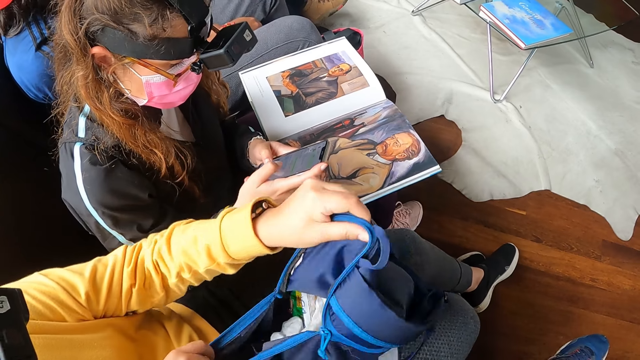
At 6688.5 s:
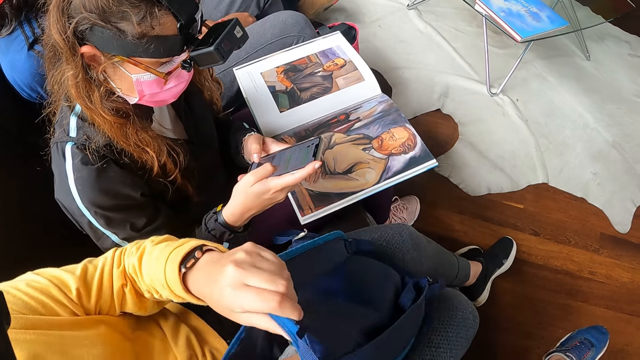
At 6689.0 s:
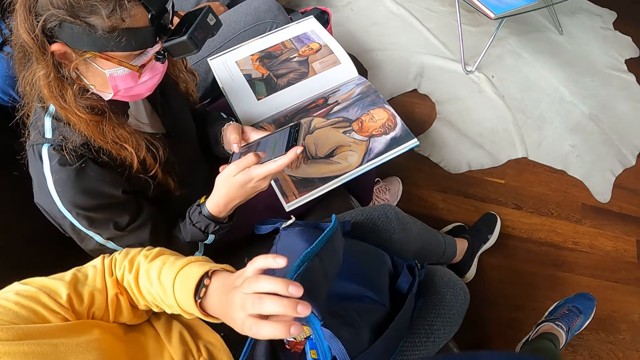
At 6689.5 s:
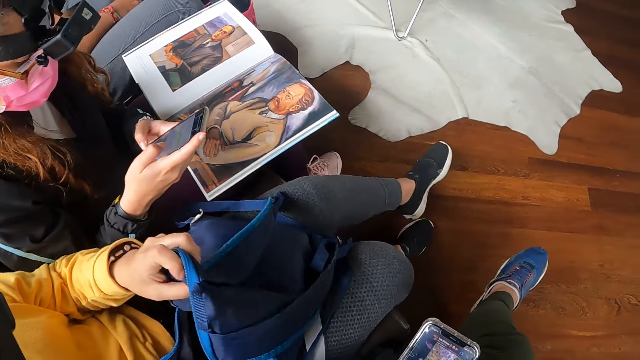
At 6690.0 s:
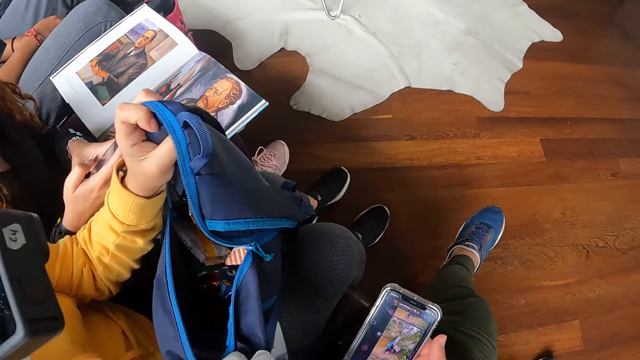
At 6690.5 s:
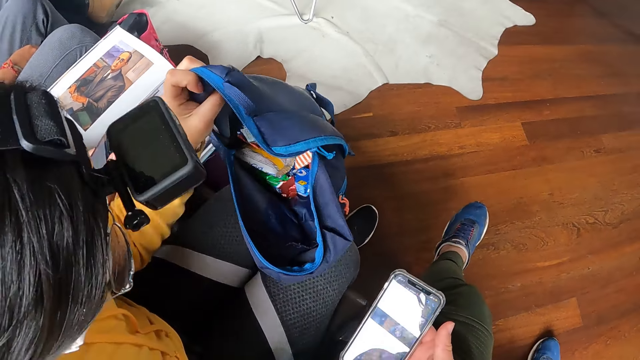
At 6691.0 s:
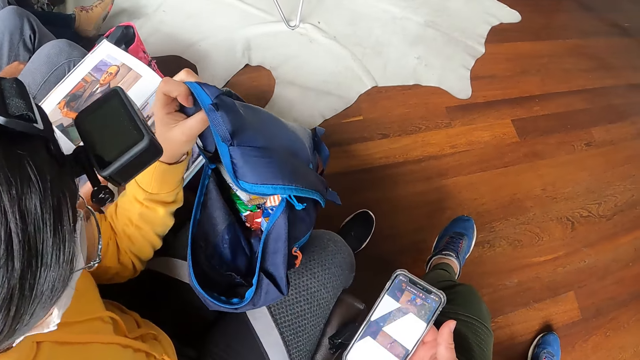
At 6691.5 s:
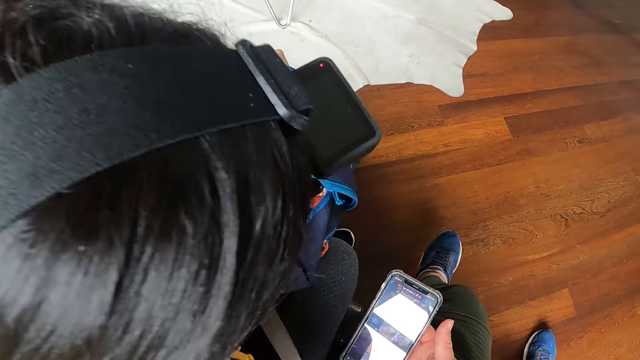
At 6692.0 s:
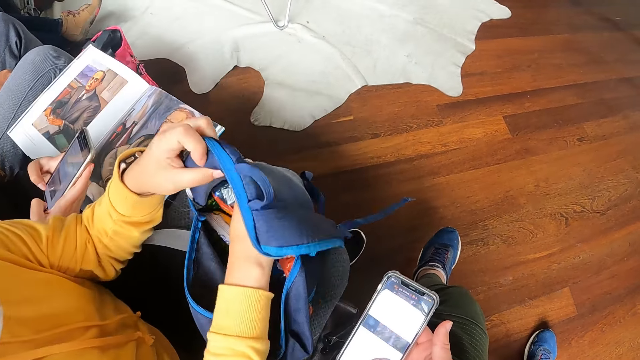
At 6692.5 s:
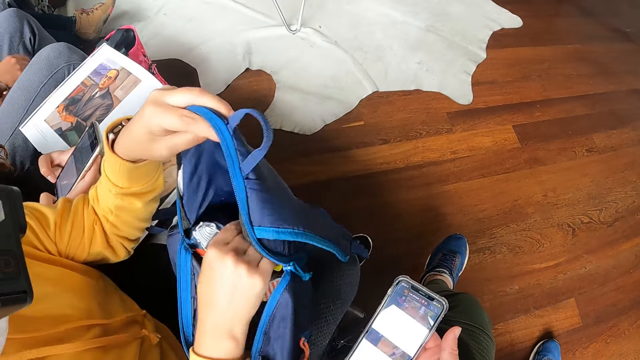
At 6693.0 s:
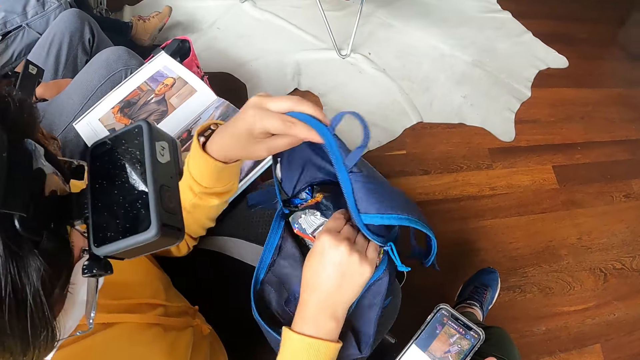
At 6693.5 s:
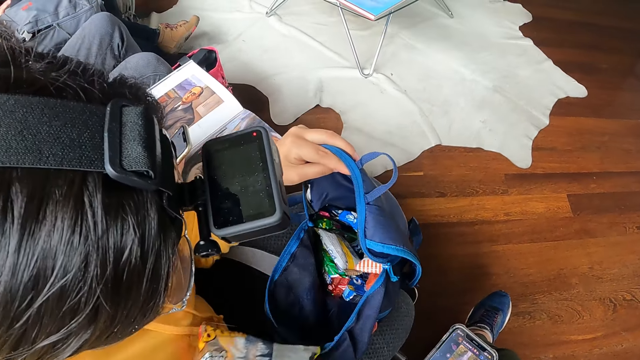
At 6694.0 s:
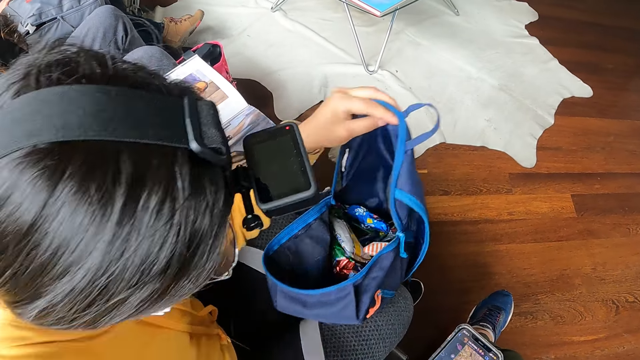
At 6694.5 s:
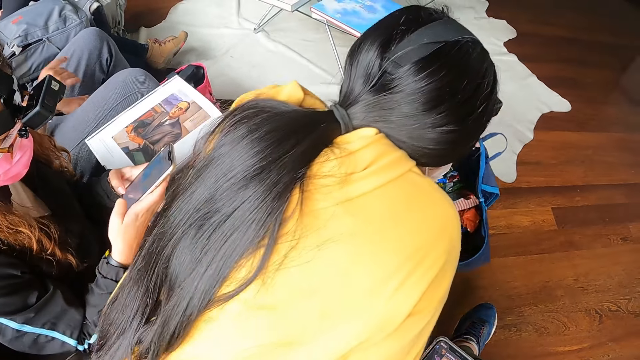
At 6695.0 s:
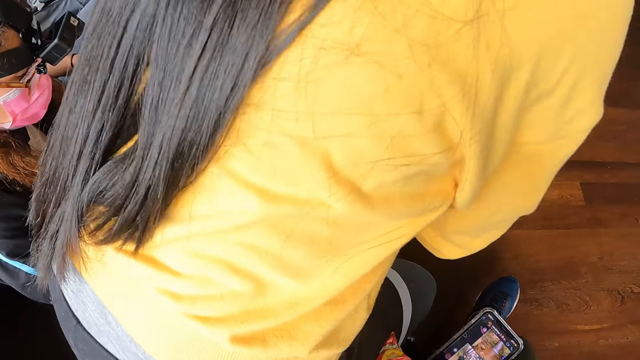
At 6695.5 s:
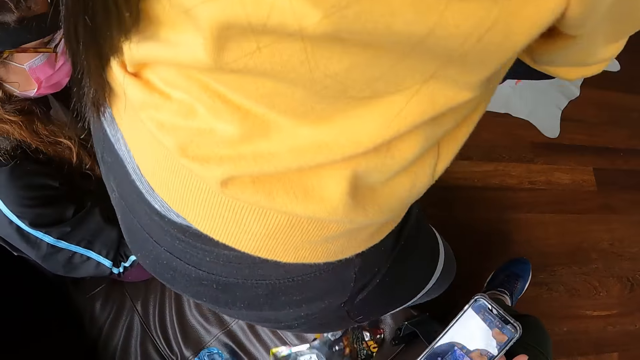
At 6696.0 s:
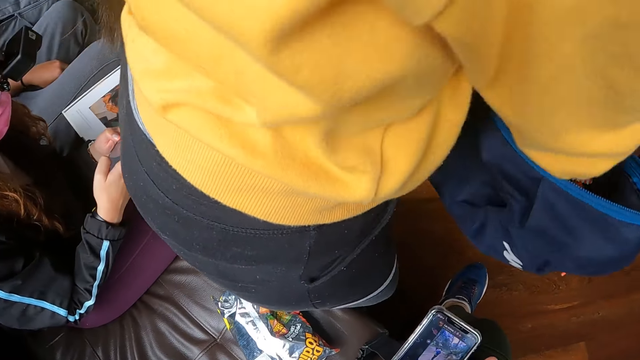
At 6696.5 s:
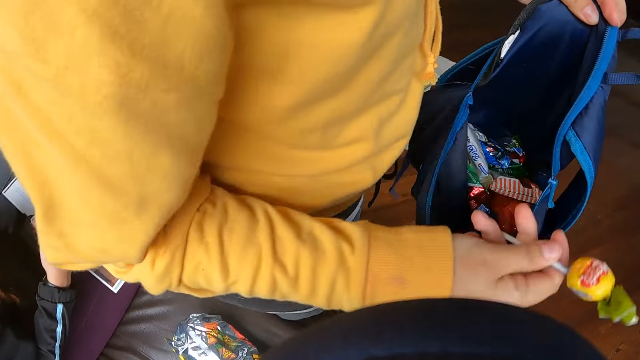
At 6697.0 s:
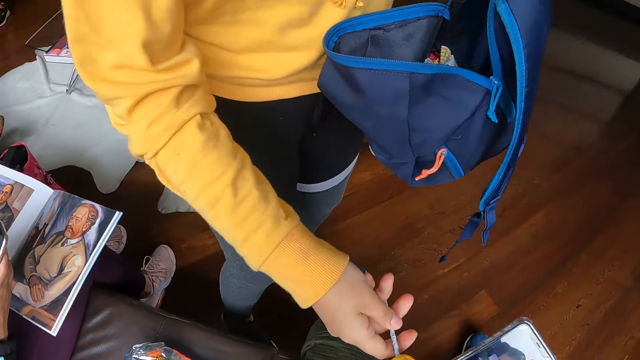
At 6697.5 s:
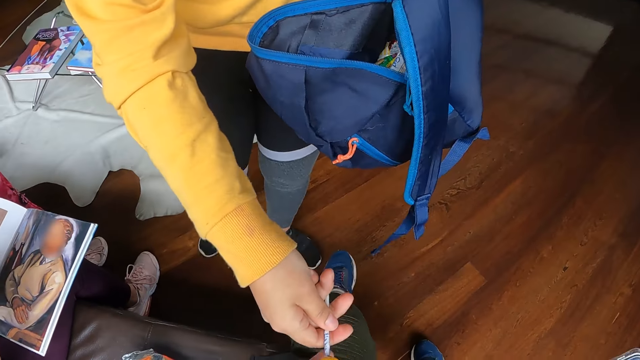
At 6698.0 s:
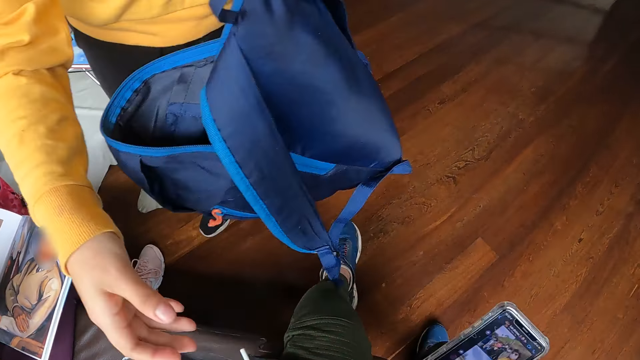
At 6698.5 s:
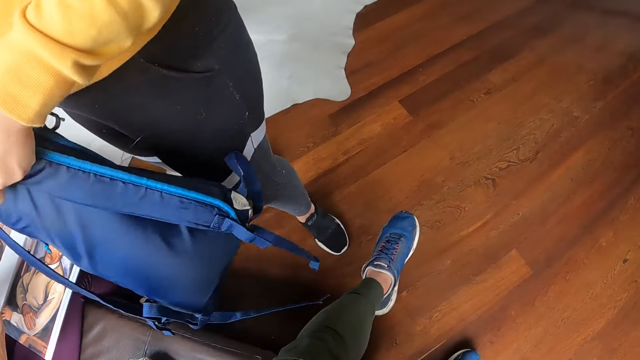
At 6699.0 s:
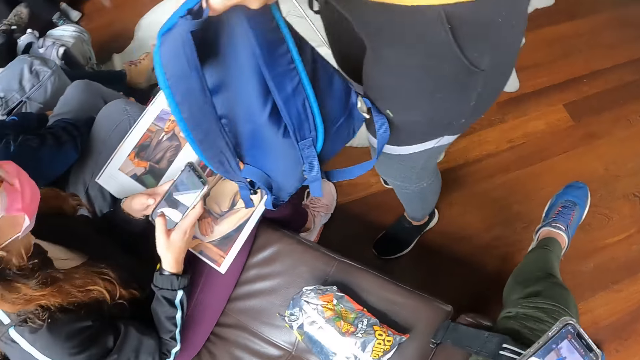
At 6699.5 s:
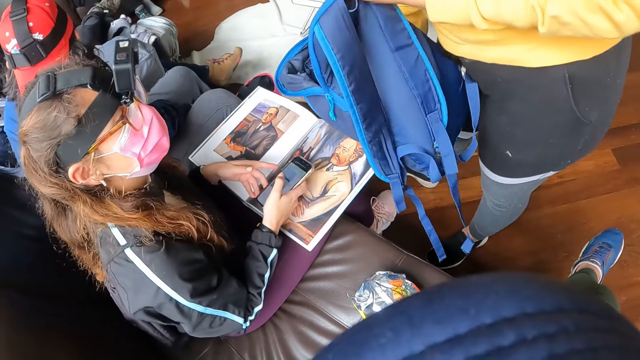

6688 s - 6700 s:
A woman looks at something in the bag. The camera wearer operates the phone. The woman adjusts her sitting position, removes a snack from the bag with her right hand, and stands up from the seat. The woman gives the camera wearer a sweet from the bag with her right hand. The camera wearer takes the sweet from the right hand of the woman with her left hand.

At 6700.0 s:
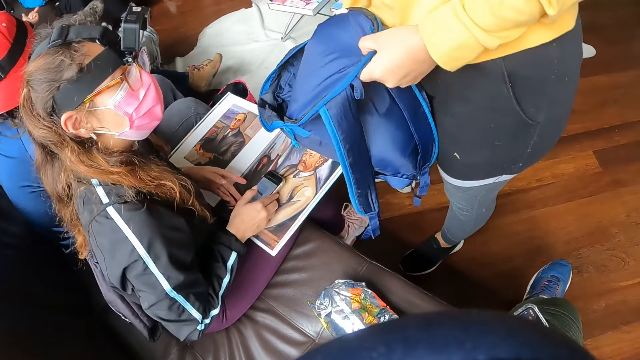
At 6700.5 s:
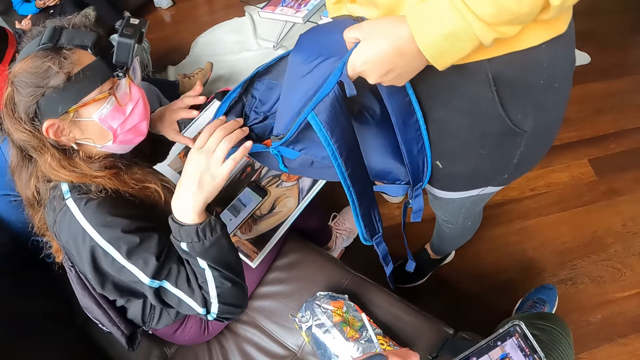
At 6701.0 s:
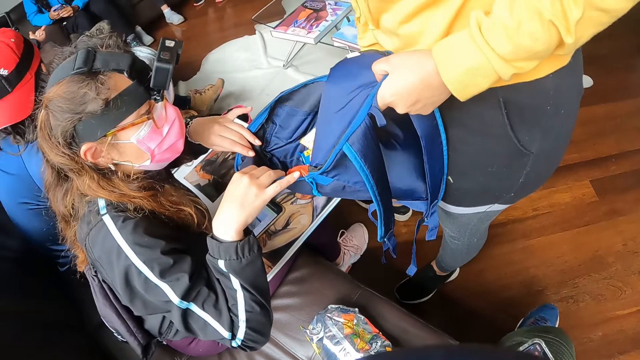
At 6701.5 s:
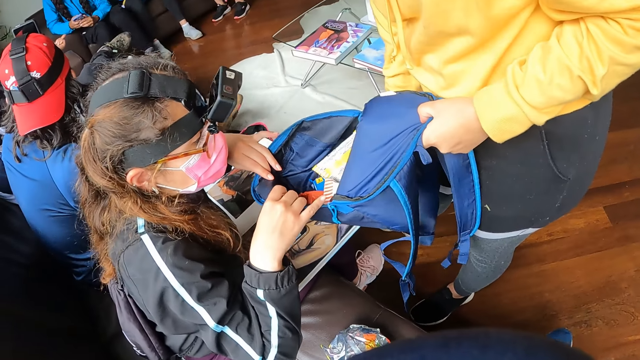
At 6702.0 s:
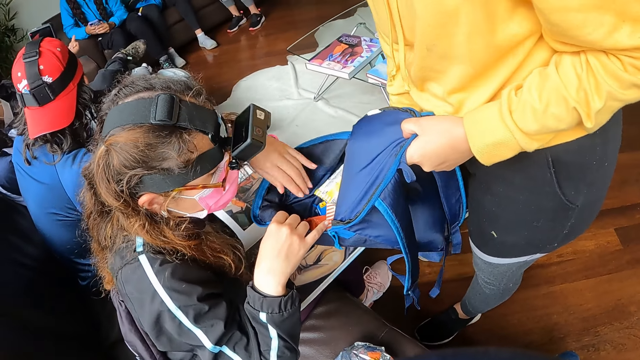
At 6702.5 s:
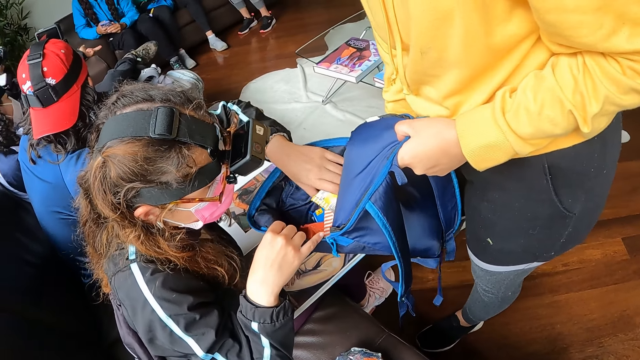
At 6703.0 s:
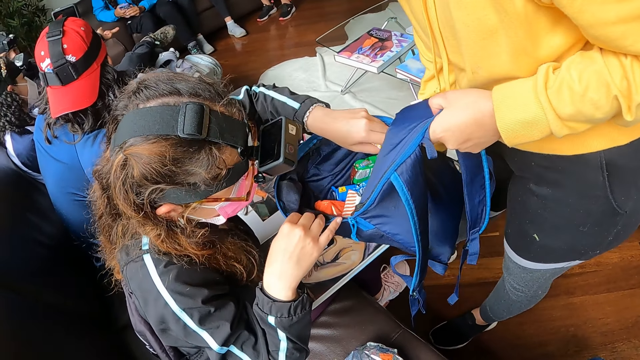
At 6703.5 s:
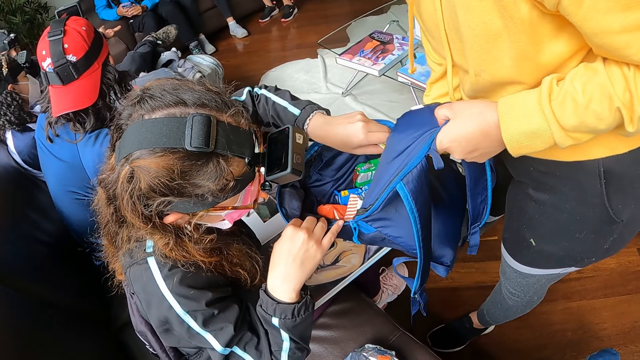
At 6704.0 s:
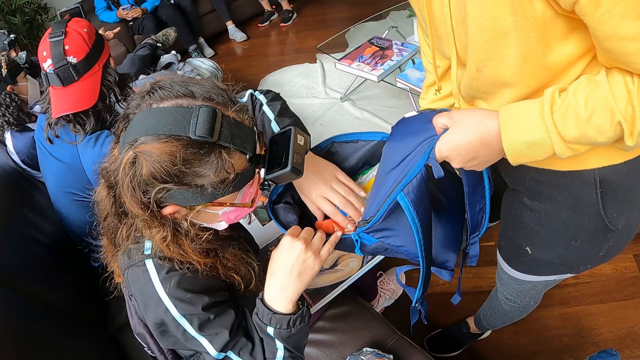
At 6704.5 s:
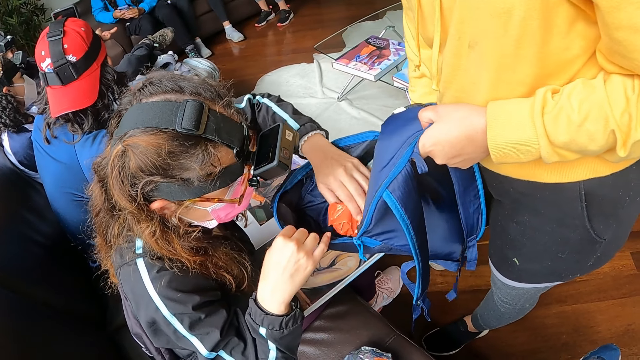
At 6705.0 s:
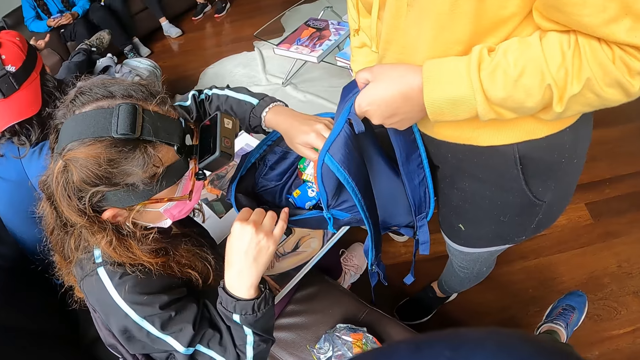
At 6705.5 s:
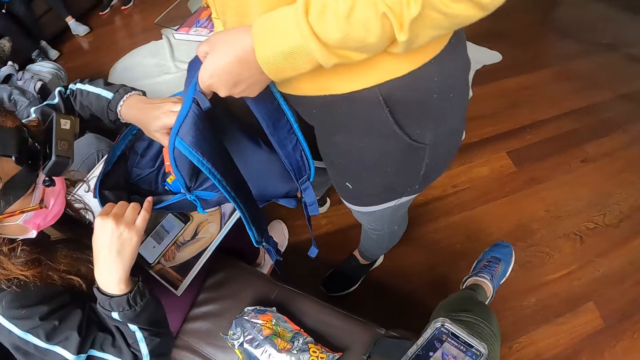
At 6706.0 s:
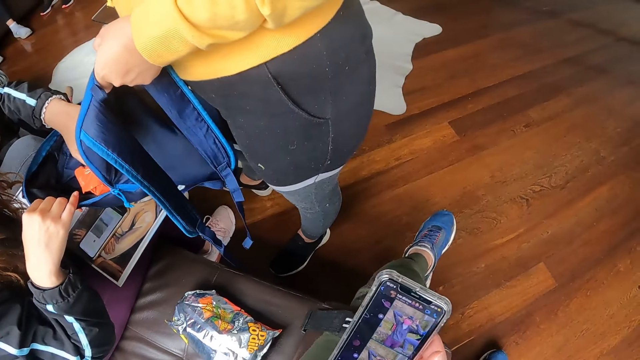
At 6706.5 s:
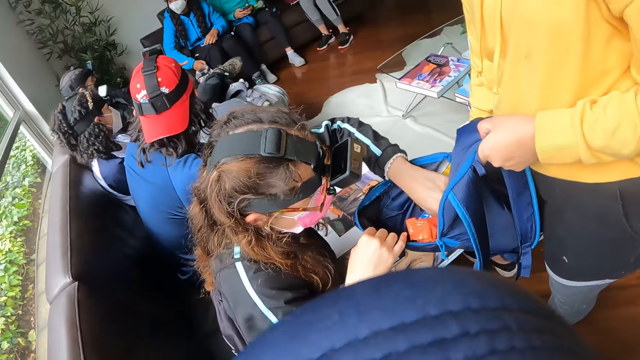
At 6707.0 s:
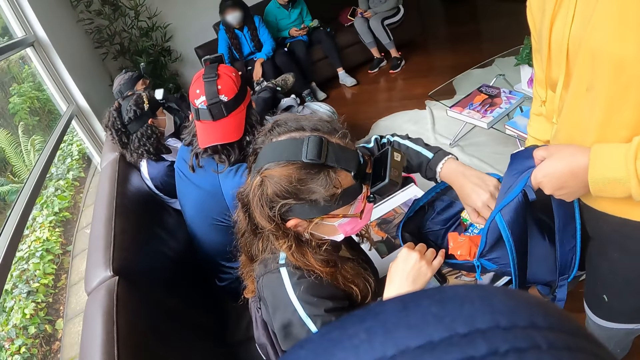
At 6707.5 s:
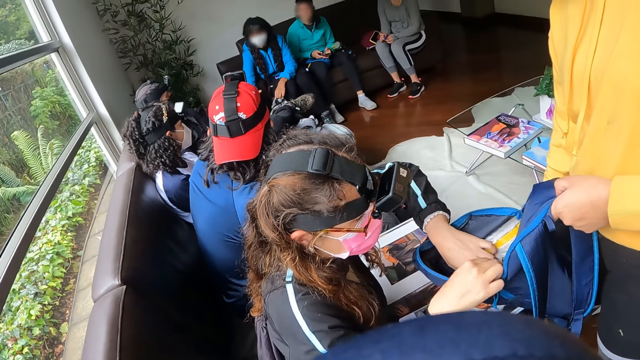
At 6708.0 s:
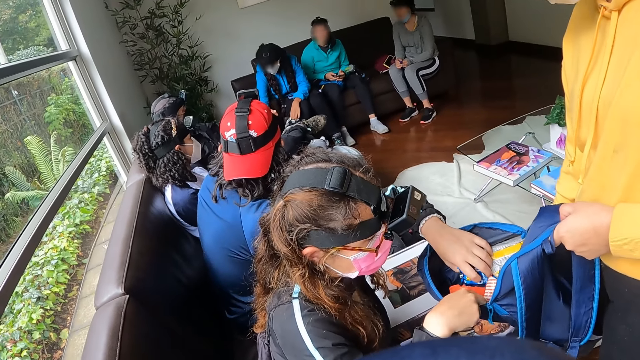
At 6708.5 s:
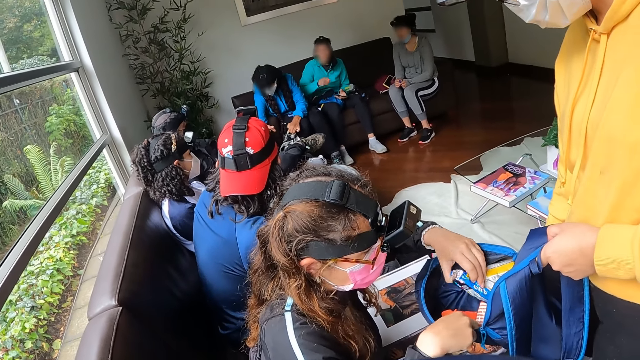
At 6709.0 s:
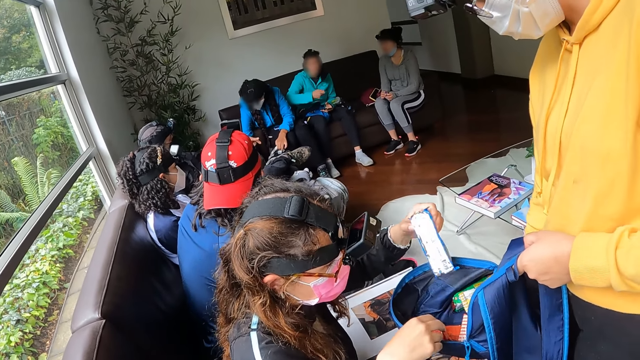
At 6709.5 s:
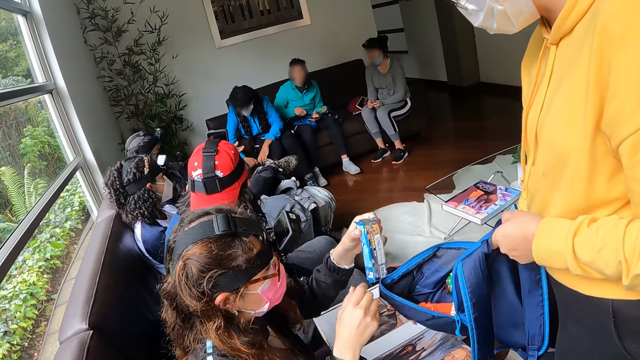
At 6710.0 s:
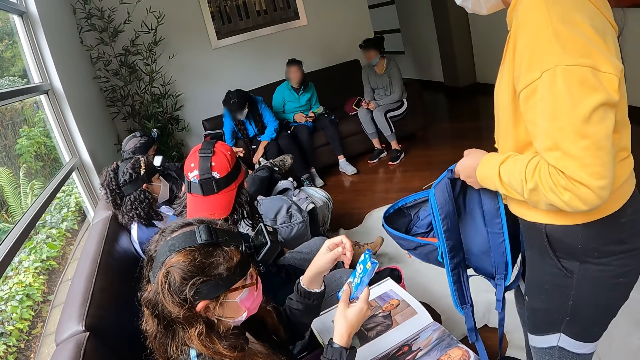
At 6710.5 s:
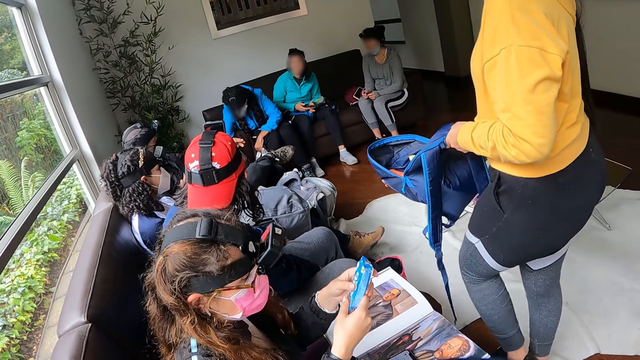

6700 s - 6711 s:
The woman drops the mobile phone on the book with her right hand. She holds the bag with both hands. She looks inside the bag. She adjusts the snacks in the bag with her left hand. The camera wearer operates the mobile phone with her right hand. The woman picks up a biscuit from the bag with her left hand. She holds the biscuit with both hands.
